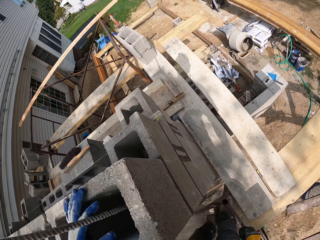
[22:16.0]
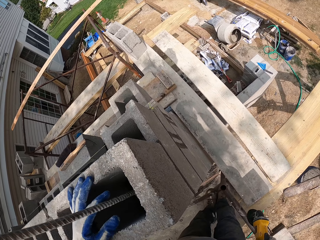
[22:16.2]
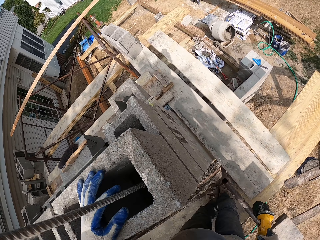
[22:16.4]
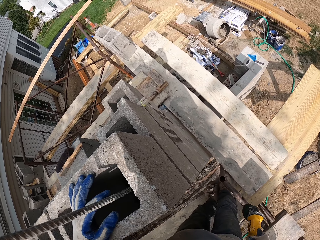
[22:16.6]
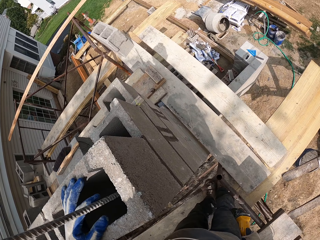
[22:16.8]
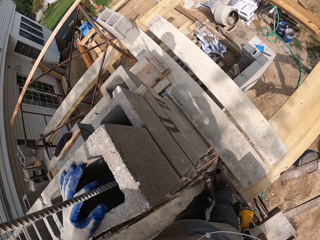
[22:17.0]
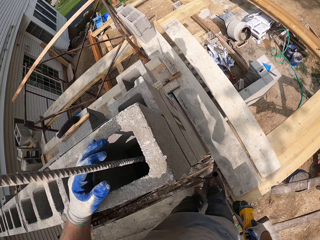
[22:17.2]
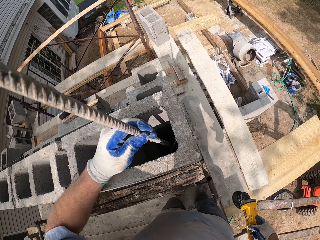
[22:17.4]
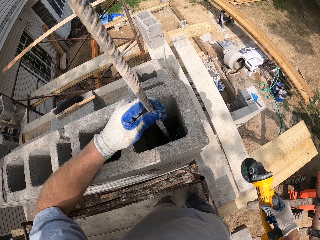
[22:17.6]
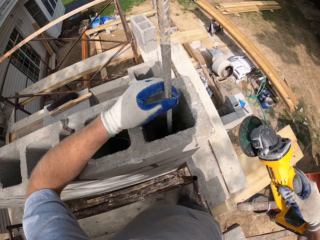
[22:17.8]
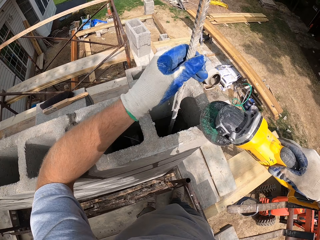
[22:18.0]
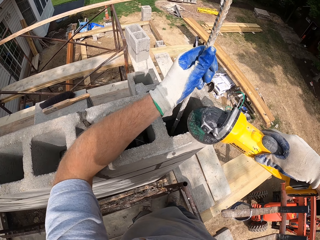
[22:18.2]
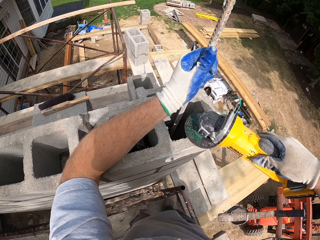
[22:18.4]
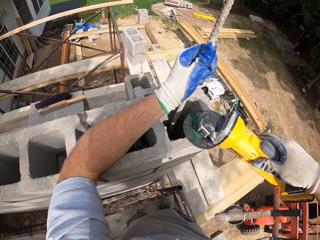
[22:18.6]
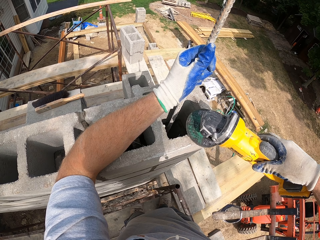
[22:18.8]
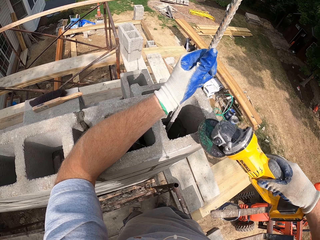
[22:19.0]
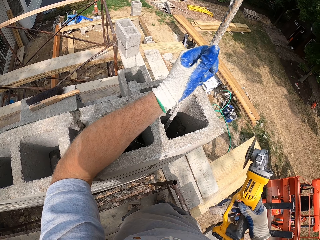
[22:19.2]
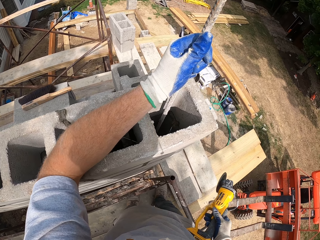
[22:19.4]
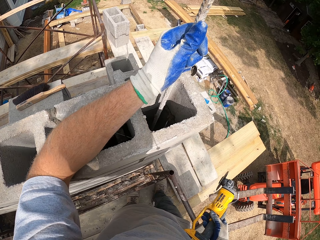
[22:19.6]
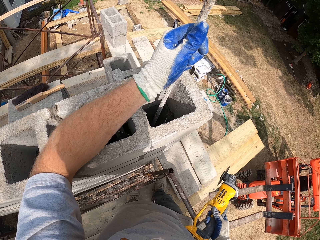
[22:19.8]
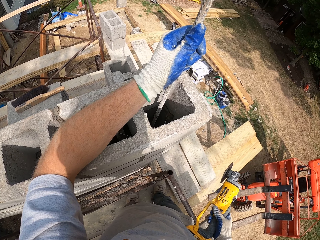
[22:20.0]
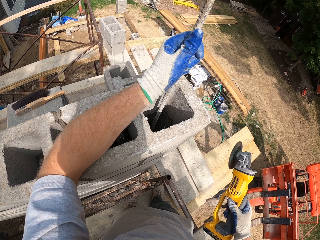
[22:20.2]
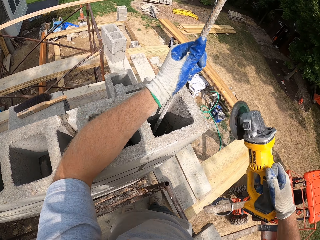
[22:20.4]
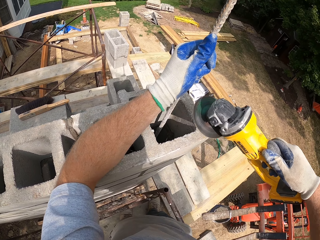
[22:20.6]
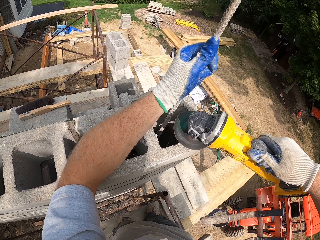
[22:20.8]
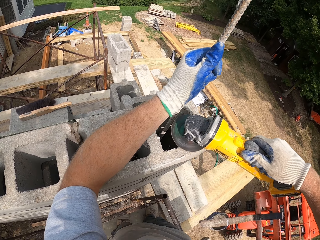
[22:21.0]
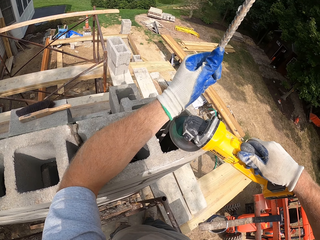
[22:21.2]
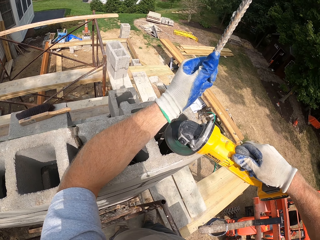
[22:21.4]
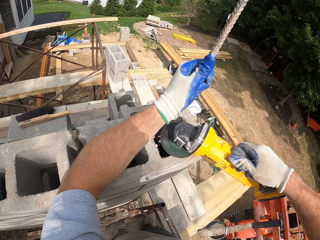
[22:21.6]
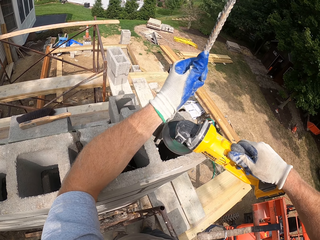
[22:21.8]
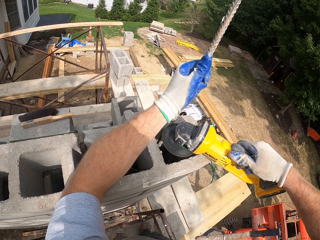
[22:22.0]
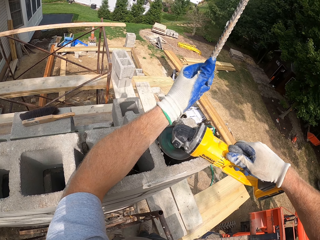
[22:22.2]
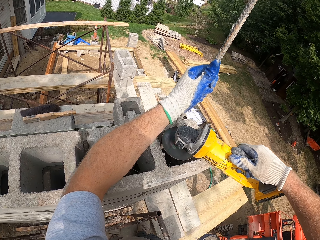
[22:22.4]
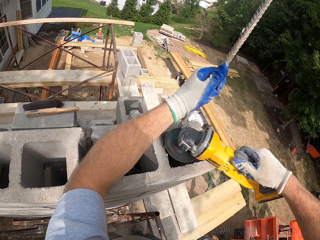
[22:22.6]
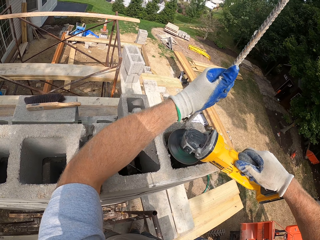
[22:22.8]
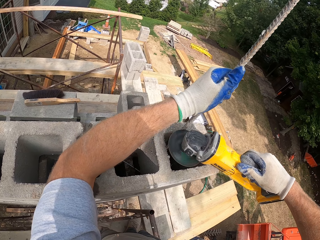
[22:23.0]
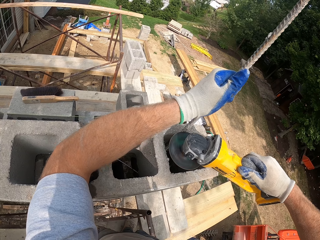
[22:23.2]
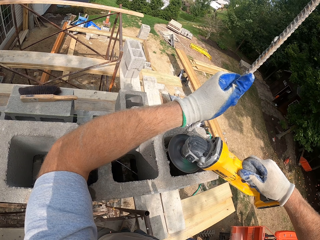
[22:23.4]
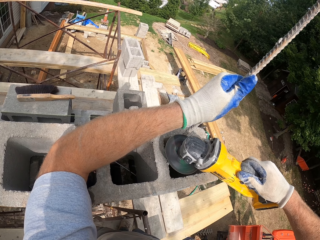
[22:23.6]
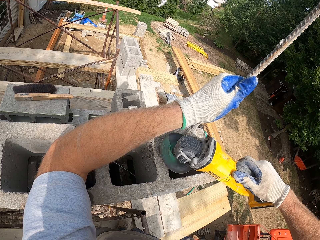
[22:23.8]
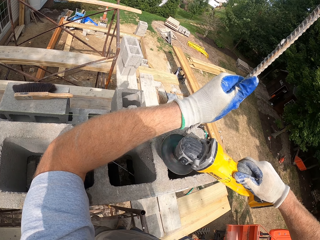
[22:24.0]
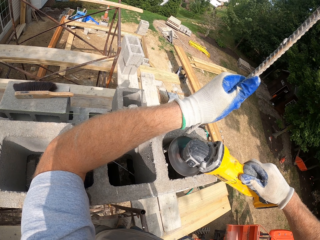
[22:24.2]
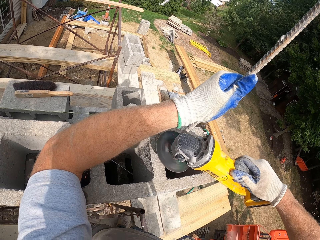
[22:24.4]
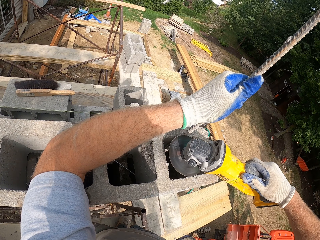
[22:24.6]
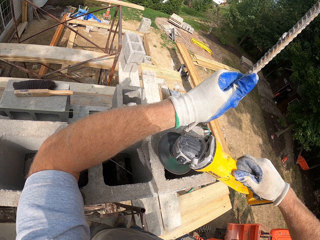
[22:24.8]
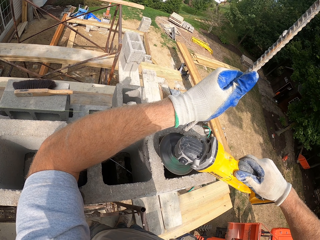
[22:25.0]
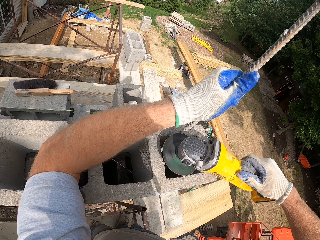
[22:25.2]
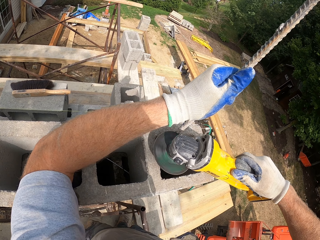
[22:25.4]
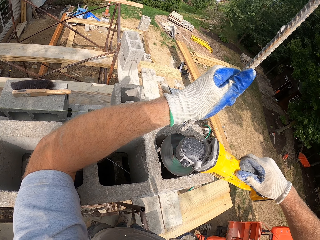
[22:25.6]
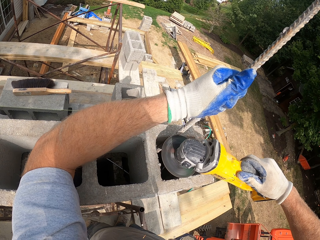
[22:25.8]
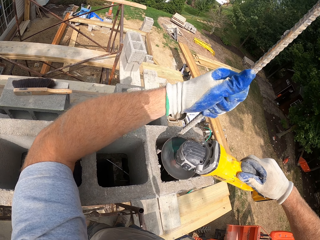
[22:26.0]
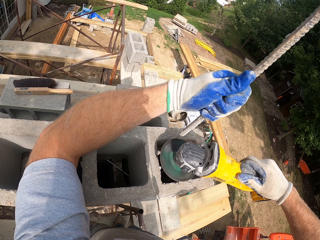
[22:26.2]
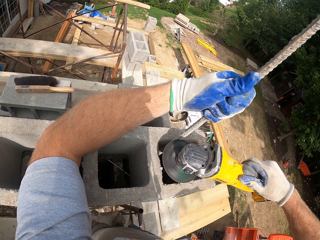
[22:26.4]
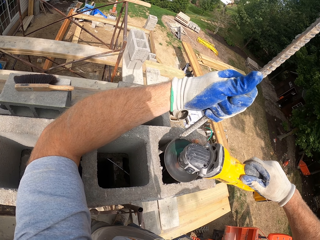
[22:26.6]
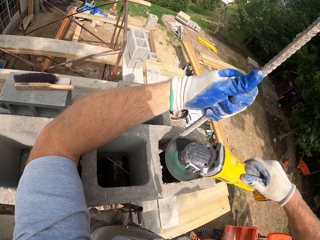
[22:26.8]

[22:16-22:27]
The camera wearer holds the iron in the block hole with his left hand. He turns on the electric saw. He cuts the iron.

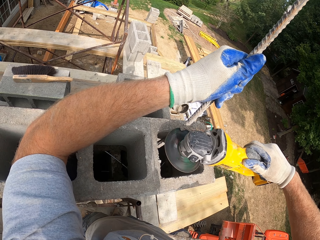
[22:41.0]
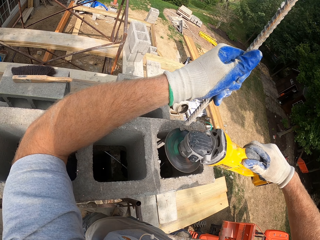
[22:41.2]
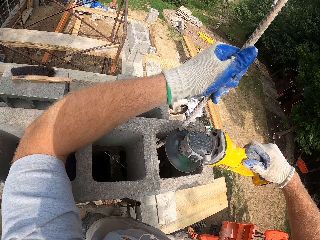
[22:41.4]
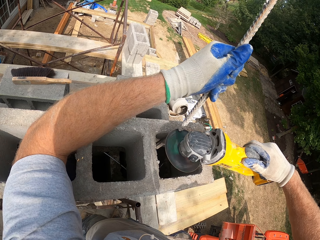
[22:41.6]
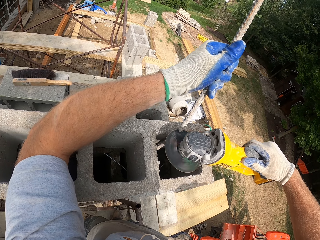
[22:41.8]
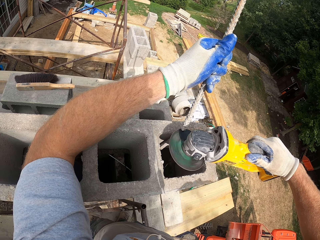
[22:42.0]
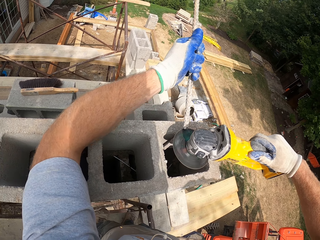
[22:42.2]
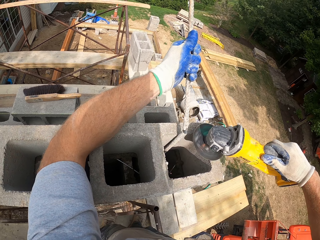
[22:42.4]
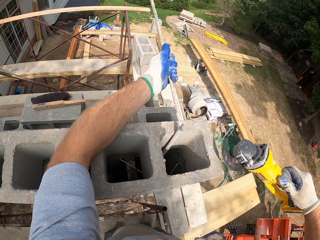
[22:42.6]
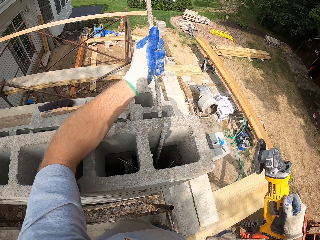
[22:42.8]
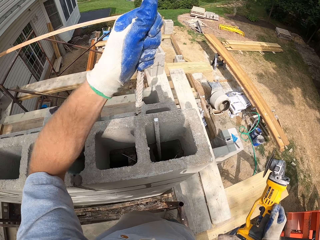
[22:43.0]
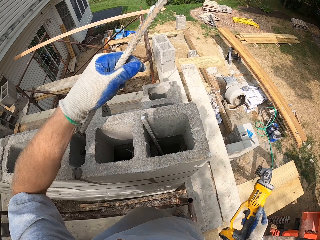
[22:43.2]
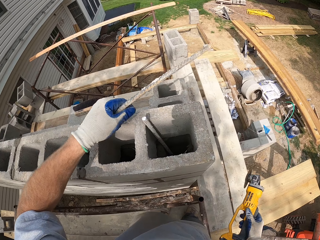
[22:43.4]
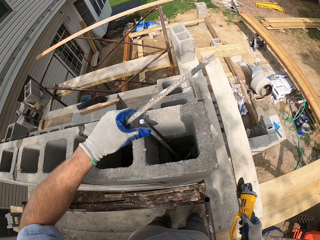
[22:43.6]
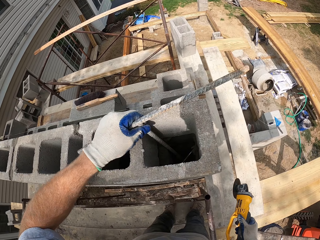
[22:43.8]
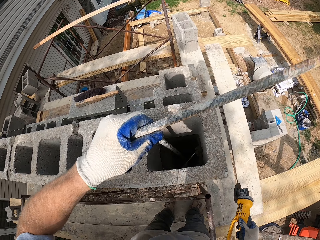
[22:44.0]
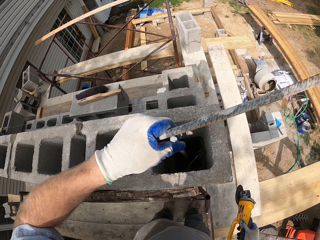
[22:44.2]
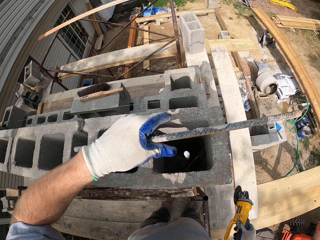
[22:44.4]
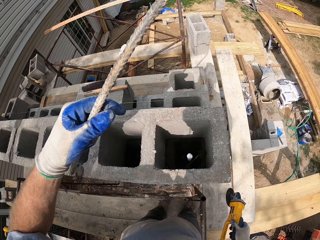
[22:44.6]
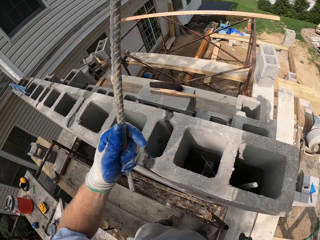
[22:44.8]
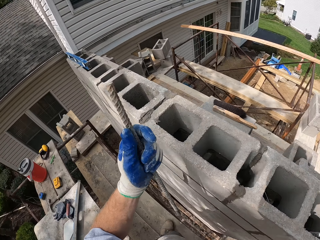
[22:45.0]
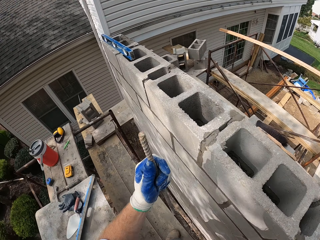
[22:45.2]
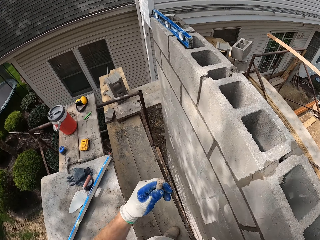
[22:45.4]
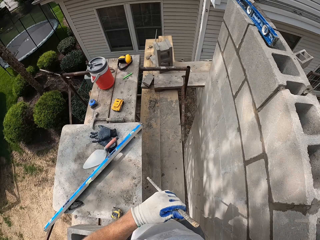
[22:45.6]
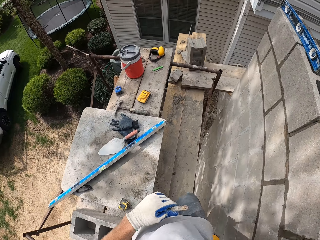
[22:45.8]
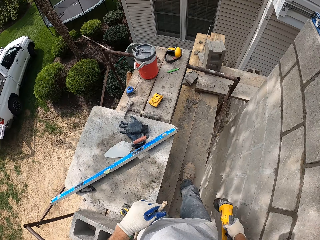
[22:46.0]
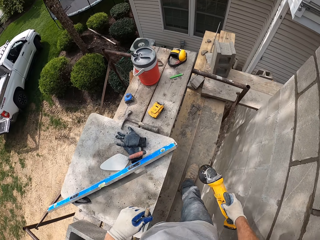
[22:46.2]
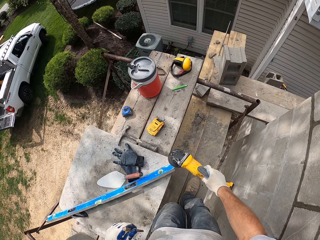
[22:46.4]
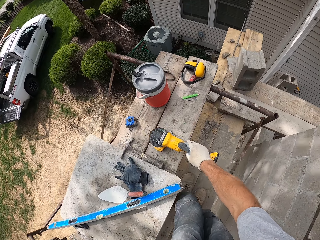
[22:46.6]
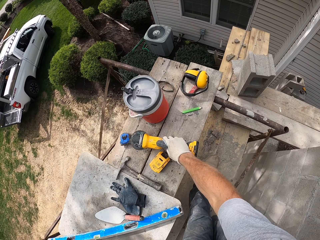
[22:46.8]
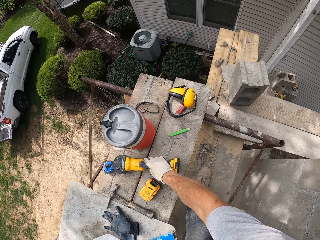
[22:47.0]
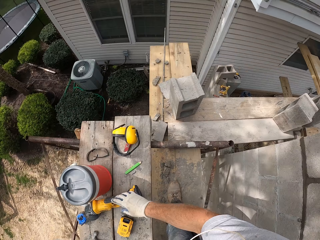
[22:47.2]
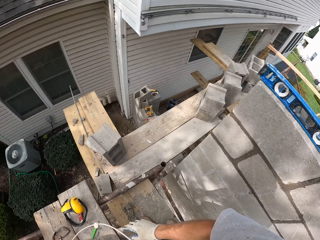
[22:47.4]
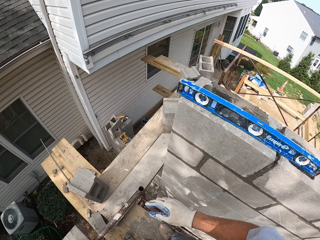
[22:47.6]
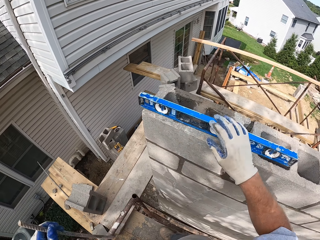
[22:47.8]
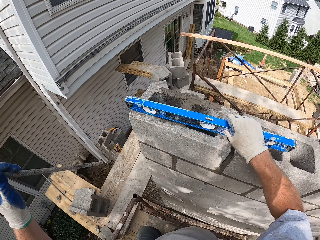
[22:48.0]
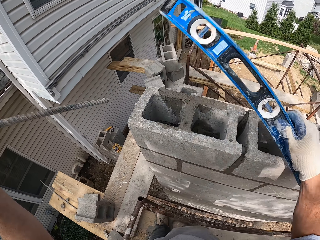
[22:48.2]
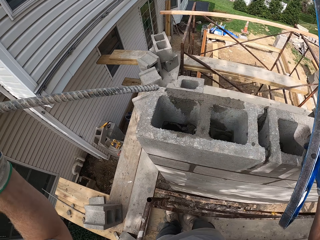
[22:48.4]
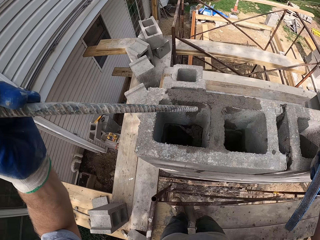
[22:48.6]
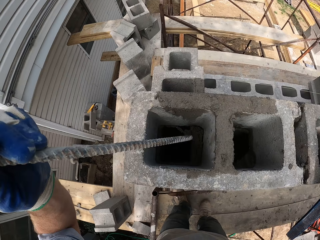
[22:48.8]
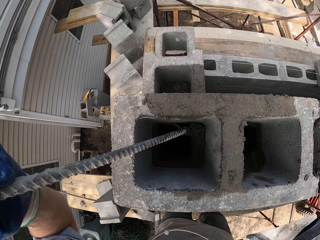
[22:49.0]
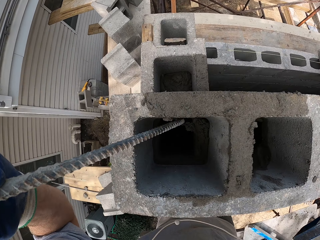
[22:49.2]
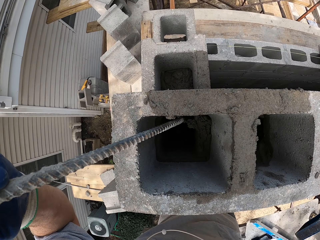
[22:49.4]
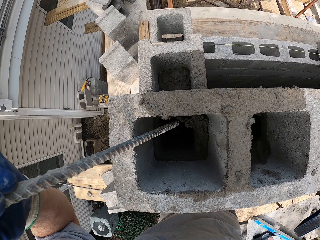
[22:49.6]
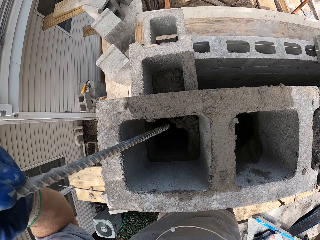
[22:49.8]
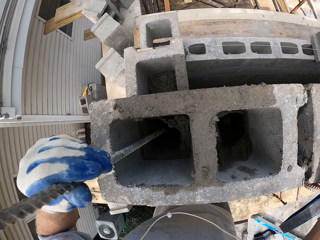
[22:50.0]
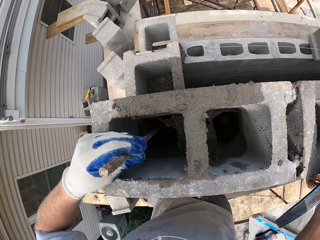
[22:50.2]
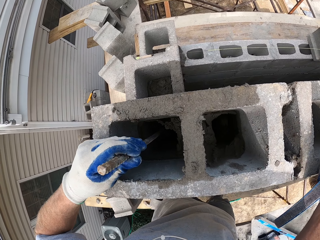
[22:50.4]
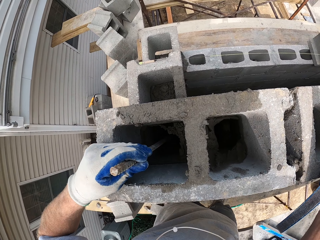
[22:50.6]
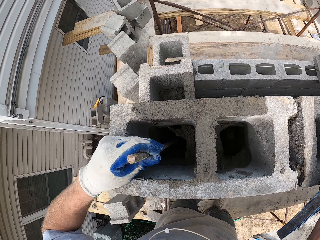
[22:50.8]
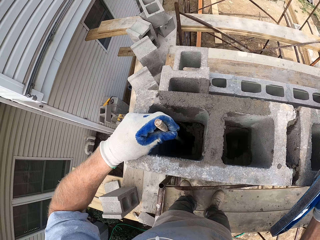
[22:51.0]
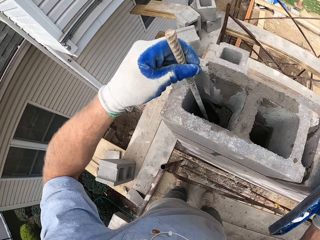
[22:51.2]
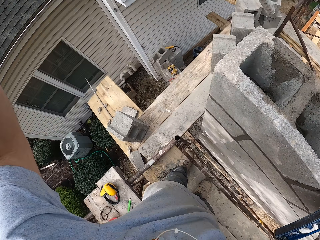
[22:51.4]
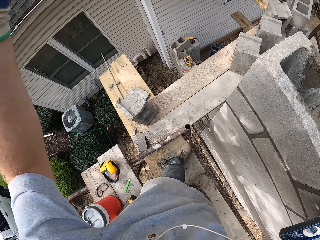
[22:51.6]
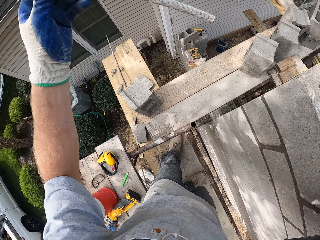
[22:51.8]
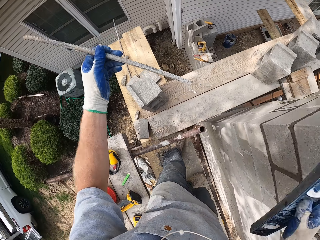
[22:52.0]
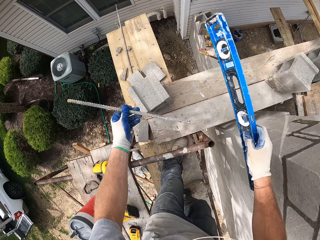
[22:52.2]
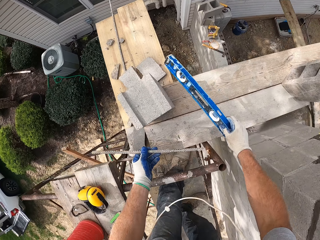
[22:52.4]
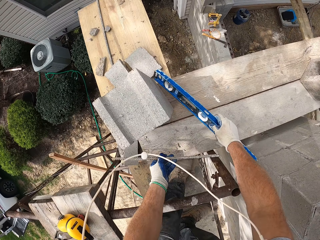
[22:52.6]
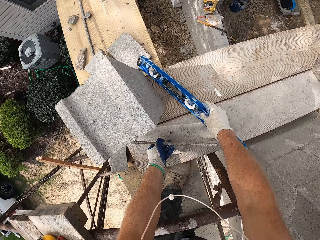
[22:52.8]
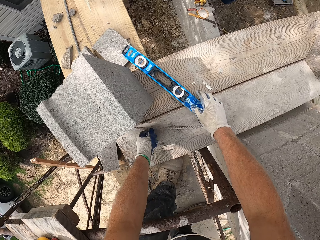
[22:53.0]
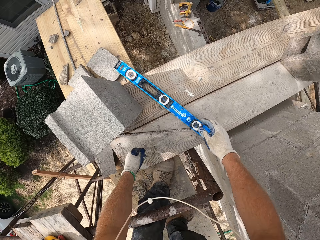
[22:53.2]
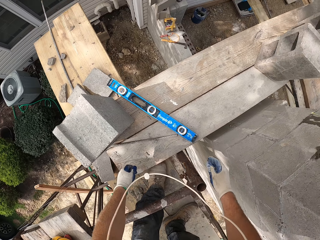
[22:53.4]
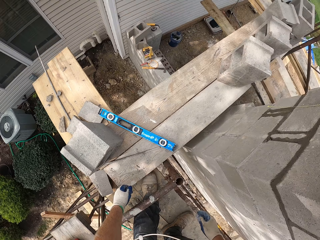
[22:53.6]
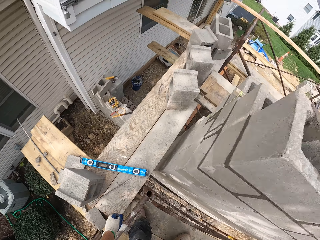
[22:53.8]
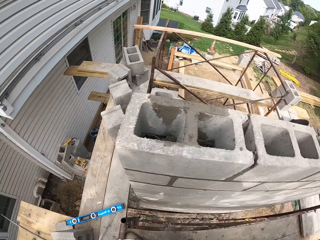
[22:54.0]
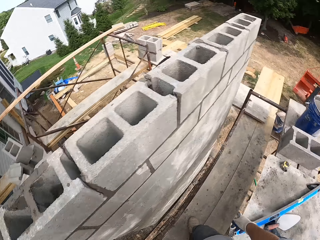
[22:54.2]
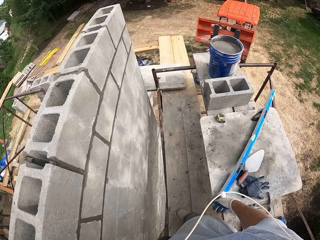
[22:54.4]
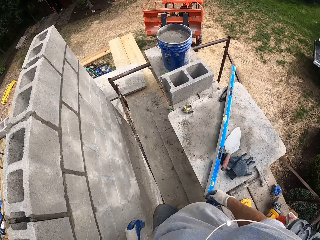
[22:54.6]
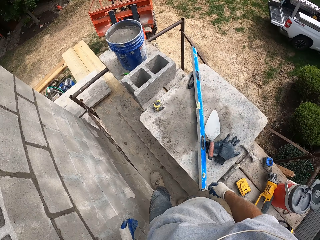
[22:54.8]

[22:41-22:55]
The camera wearer picks up the cut iron. They walk on the wooden pieces. They walk on the wooden pieces again. They put the grinder on the wooden pieces. They lift a piece of plastic. They put the iron or metal rod into a block hole. They put the metal rod and the piece of plastic on the pieces of wood. They walk on the wooden pieces.
